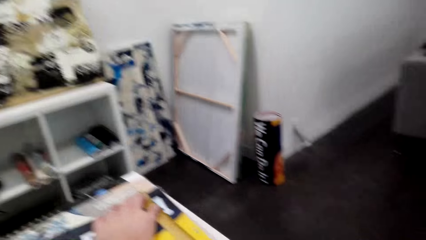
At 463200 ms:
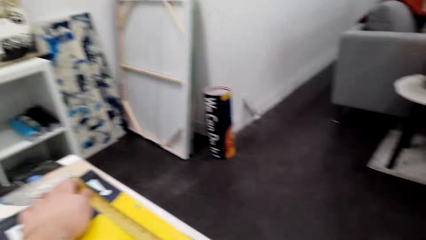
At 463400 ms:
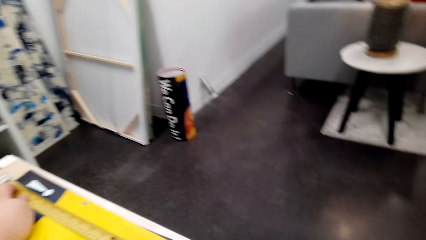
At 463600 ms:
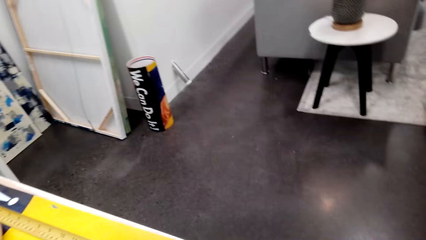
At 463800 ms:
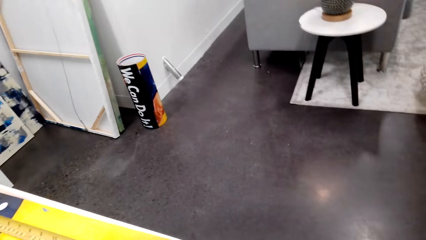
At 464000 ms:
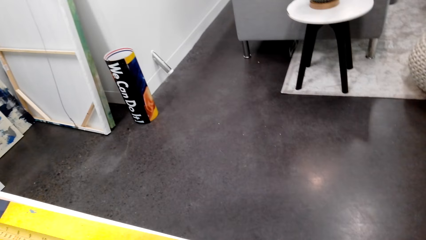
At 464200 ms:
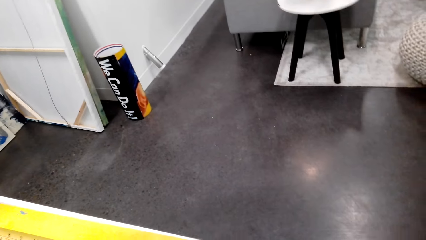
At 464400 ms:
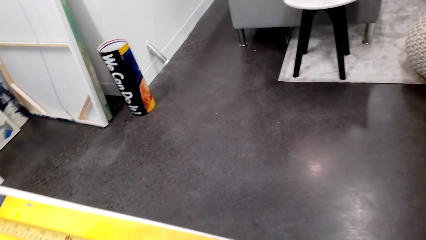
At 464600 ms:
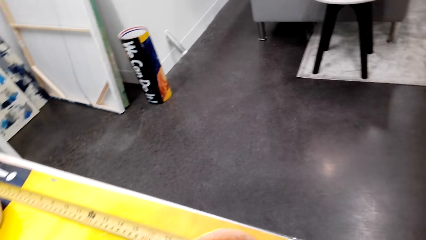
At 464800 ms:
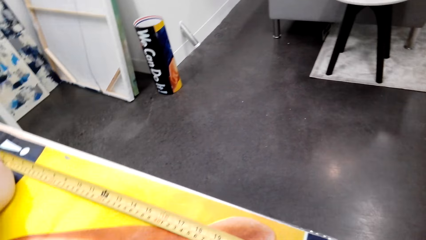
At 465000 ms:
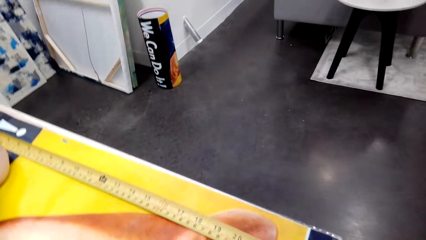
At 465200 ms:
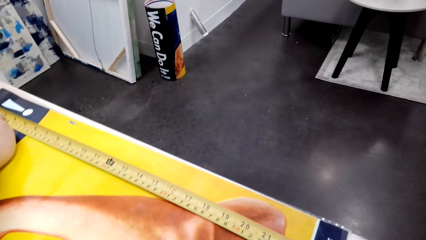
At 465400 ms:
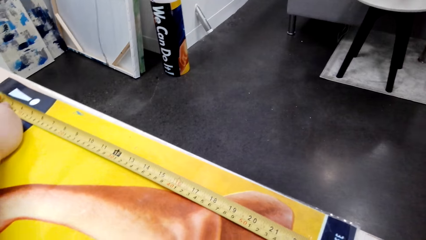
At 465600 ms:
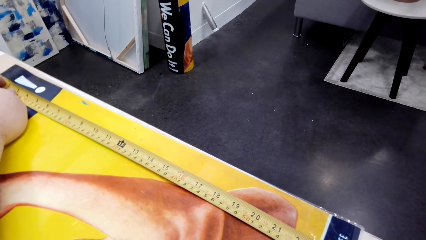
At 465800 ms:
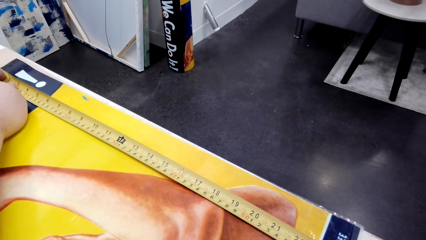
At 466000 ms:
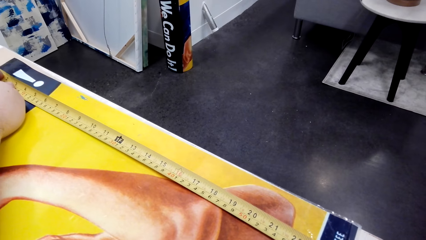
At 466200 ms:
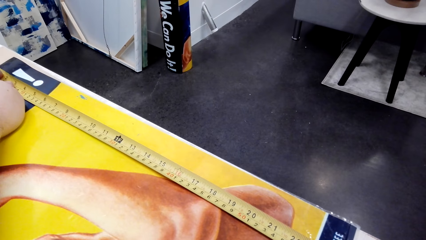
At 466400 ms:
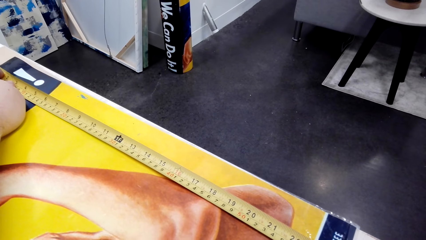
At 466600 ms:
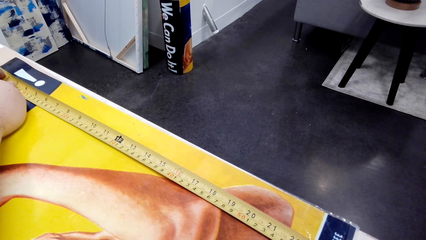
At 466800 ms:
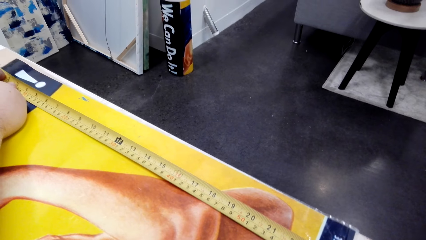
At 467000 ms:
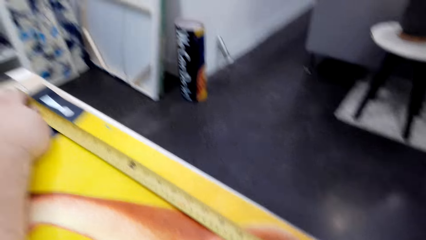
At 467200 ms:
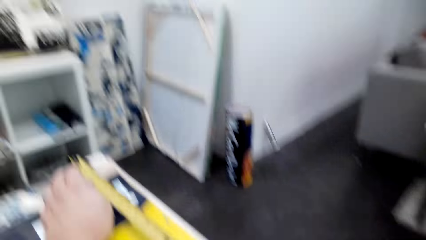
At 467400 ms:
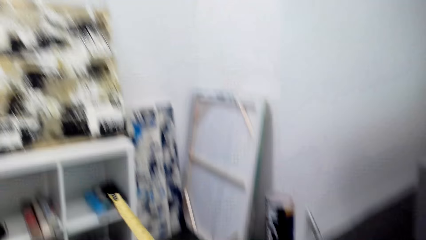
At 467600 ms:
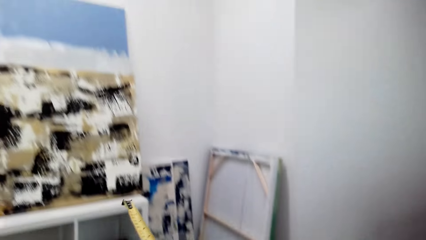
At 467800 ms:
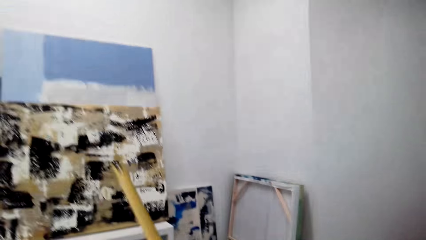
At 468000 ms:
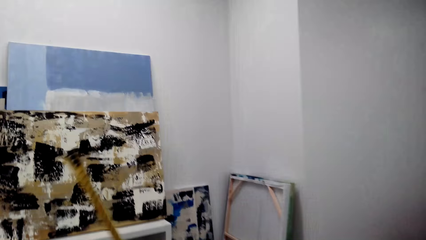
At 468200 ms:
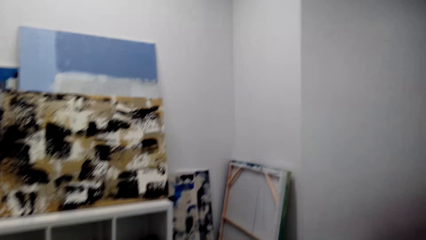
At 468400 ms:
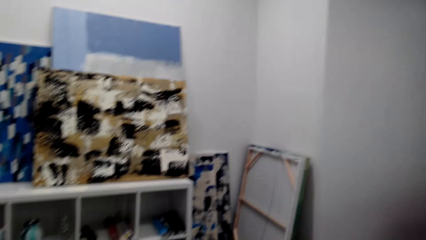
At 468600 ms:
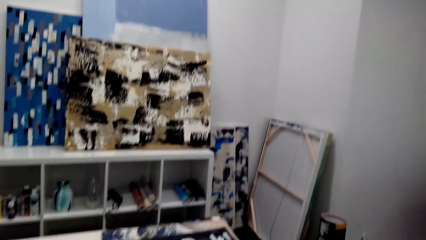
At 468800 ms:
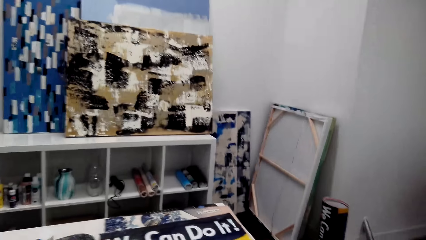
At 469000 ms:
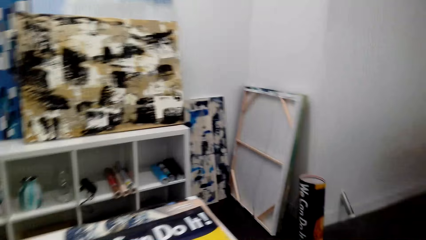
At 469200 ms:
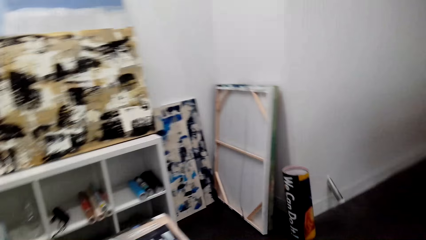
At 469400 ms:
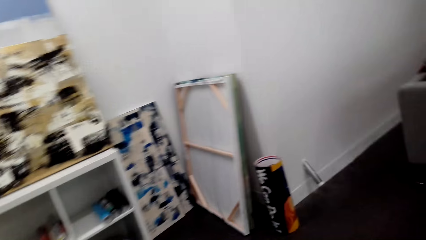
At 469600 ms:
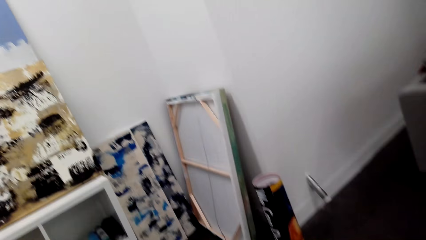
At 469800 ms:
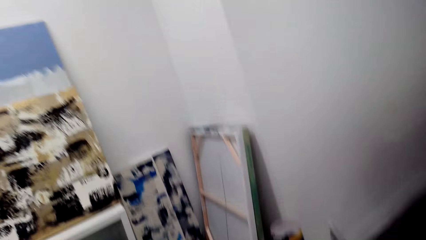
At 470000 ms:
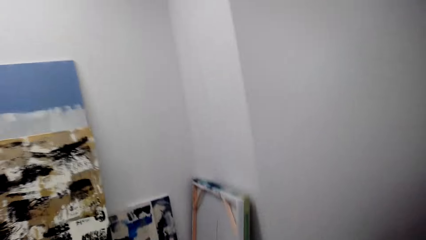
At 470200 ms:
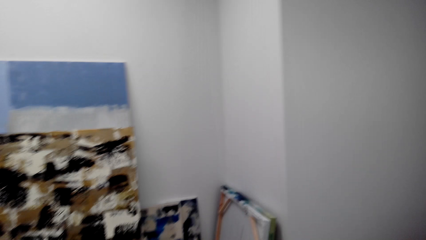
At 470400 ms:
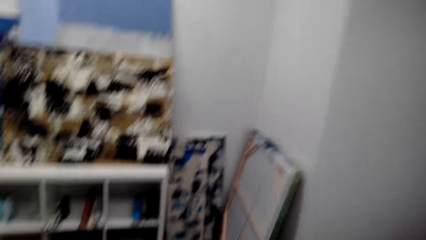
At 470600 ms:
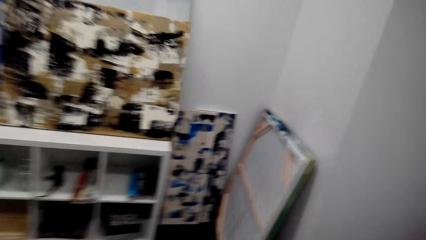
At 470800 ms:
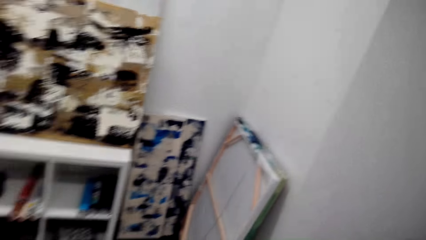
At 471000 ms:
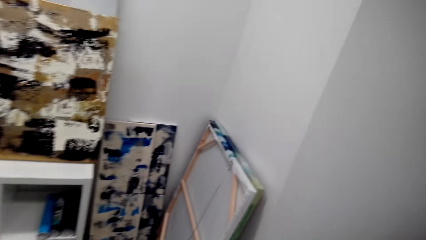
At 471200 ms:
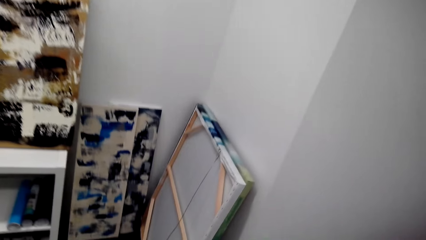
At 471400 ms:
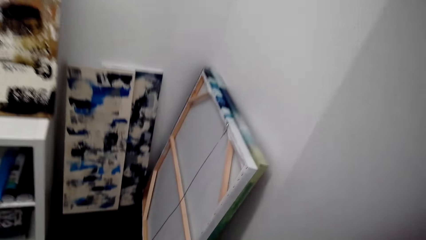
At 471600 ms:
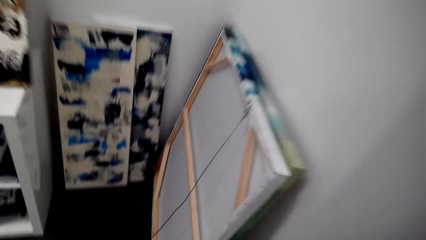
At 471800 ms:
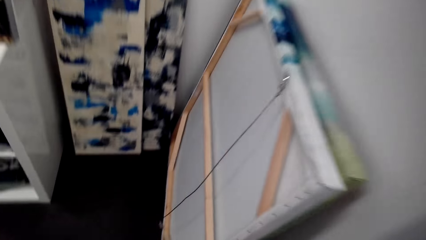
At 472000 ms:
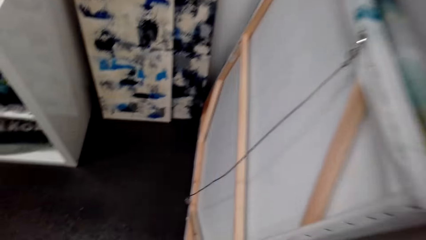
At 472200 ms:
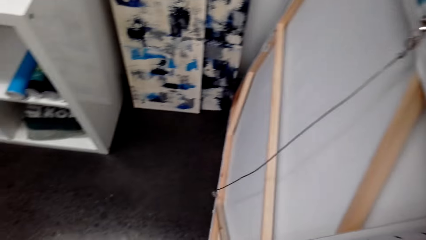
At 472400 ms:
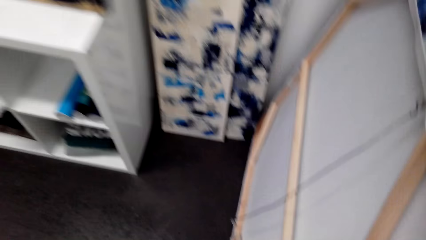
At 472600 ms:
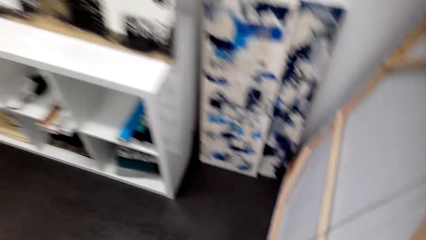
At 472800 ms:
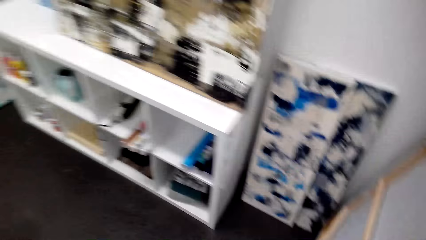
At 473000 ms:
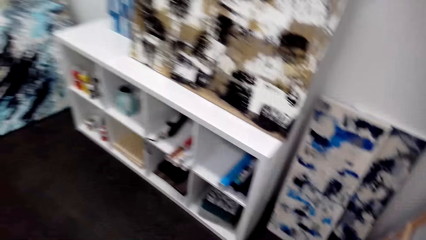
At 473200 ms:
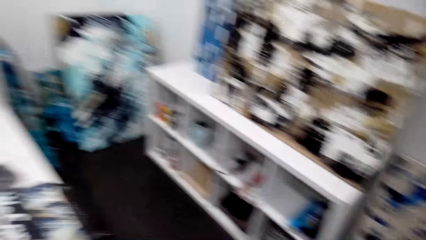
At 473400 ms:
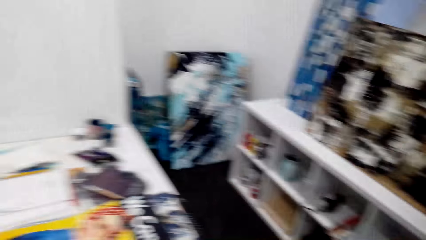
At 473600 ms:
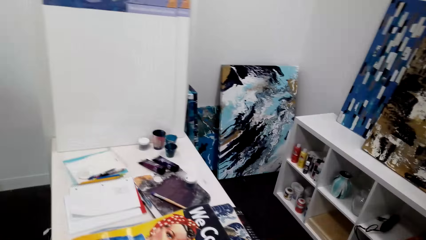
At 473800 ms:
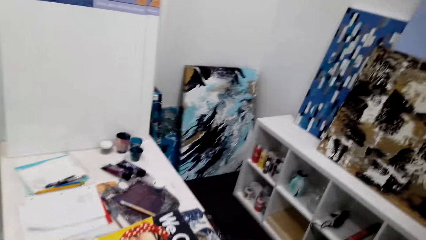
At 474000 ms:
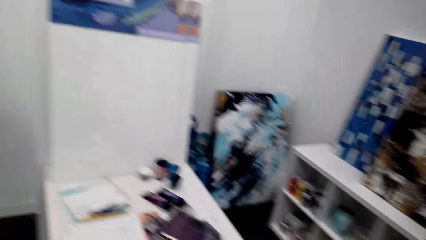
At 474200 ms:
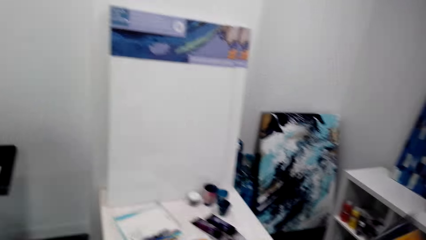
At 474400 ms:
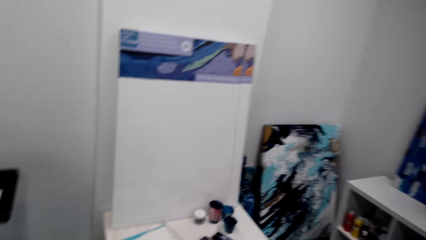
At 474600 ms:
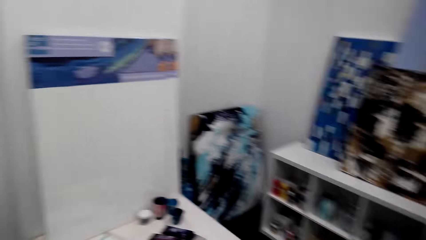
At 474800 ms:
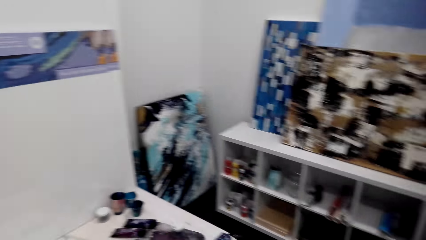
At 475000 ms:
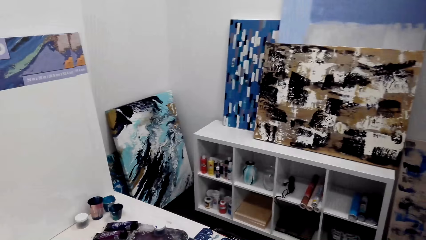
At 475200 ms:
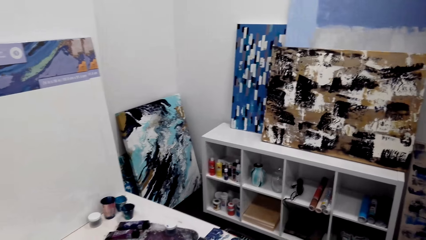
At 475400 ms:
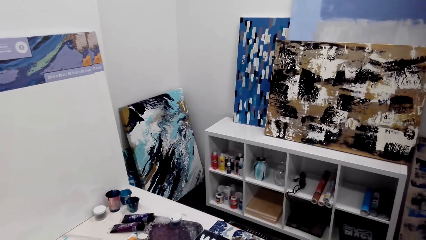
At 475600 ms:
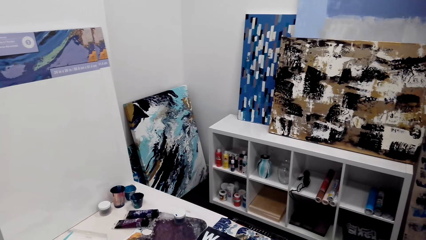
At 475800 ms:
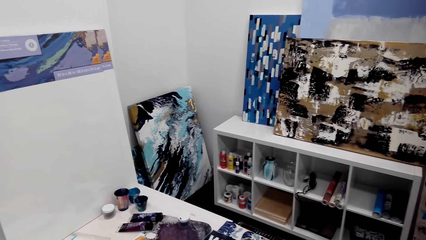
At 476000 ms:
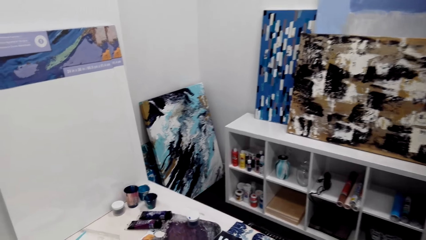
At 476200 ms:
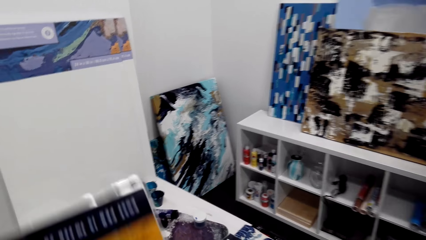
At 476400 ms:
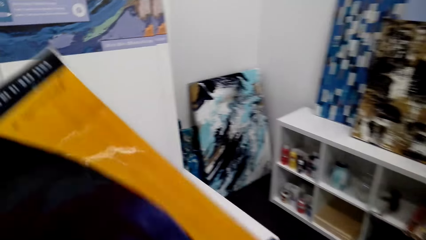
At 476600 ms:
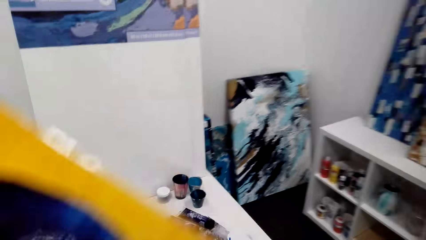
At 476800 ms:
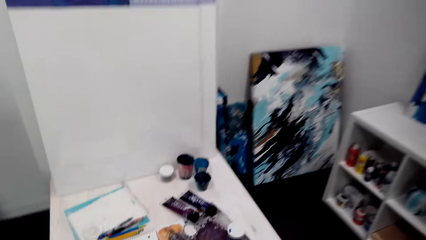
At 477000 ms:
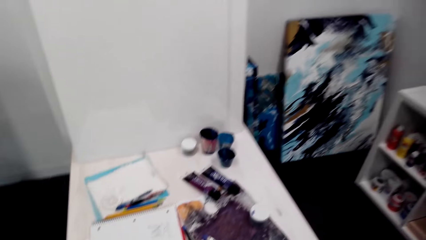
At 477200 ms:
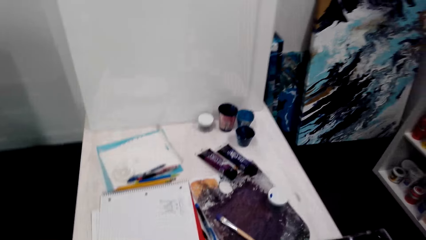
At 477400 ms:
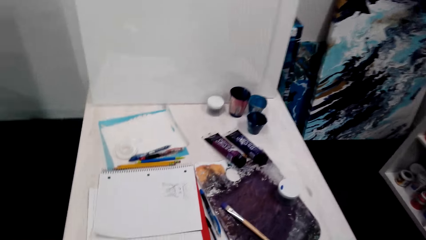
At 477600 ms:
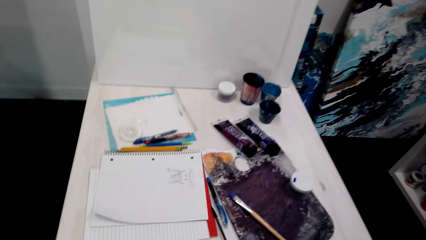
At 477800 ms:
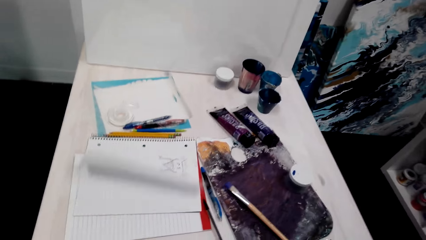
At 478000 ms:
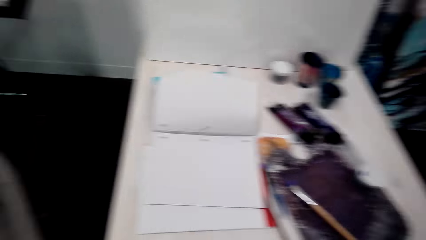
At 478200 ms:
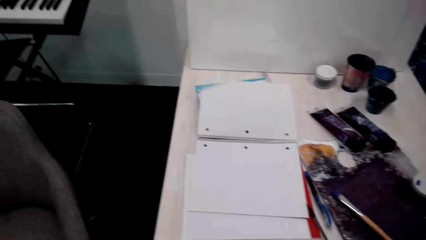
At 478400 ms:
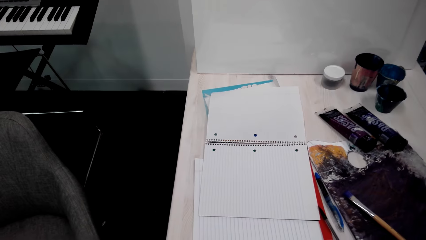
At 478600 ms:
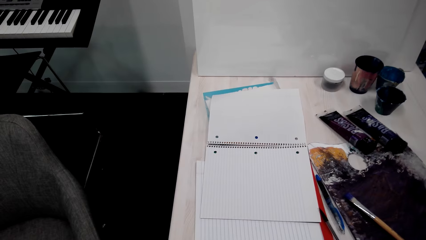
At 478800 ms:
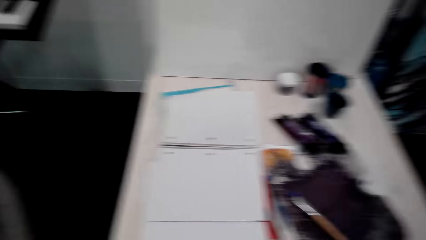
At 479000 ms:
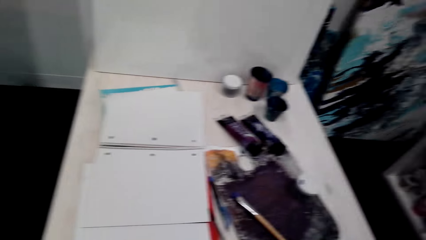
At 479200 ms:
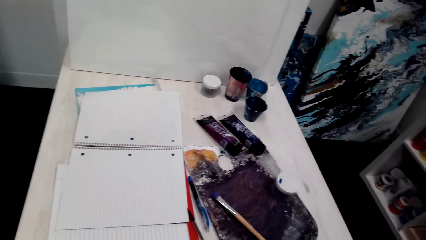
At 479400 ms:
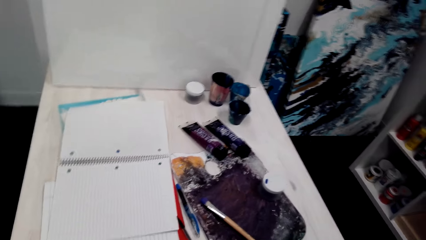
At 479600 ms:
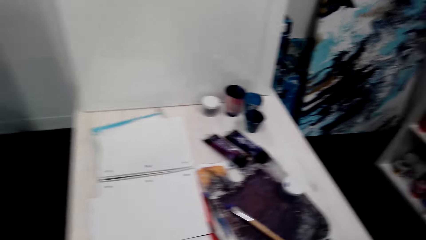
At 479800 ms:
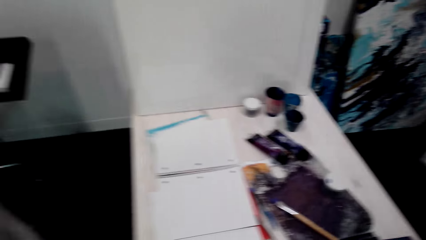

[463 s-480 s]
The camera wearer measures the wall art picture on the table. They look around. They walk around. They turn the wall art picture. They hold the canvas wallpaper.
